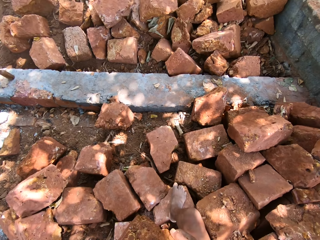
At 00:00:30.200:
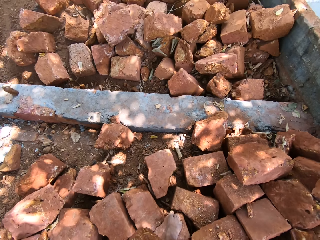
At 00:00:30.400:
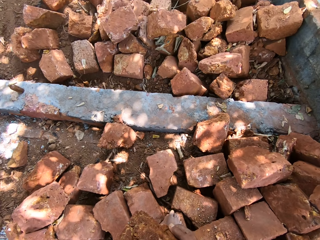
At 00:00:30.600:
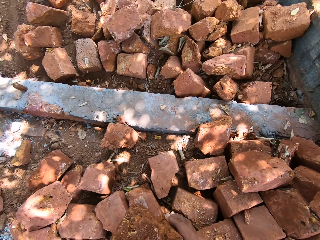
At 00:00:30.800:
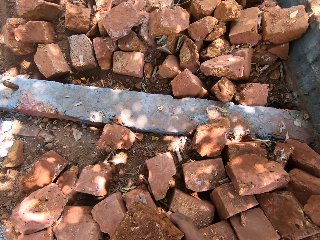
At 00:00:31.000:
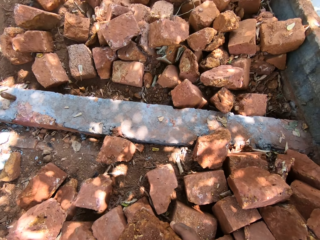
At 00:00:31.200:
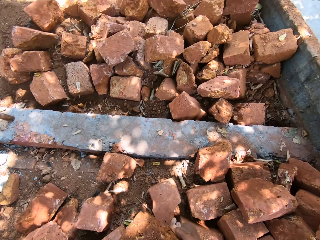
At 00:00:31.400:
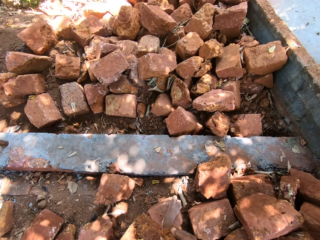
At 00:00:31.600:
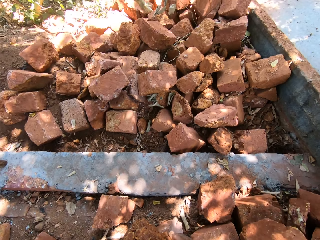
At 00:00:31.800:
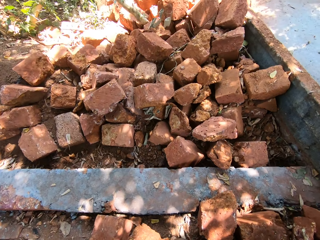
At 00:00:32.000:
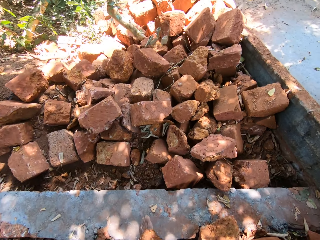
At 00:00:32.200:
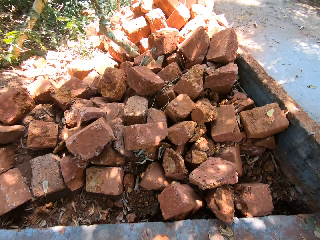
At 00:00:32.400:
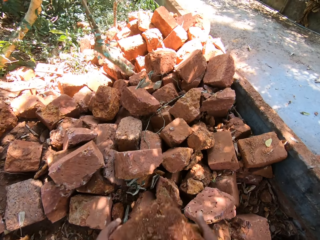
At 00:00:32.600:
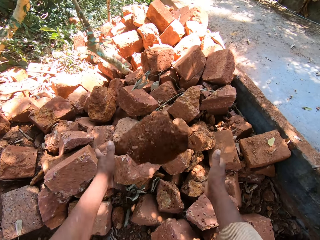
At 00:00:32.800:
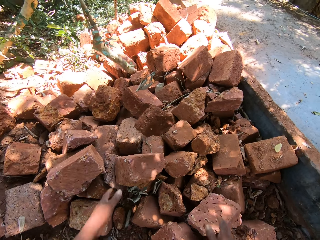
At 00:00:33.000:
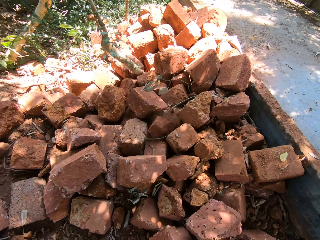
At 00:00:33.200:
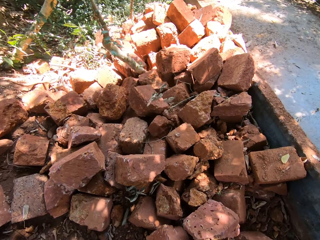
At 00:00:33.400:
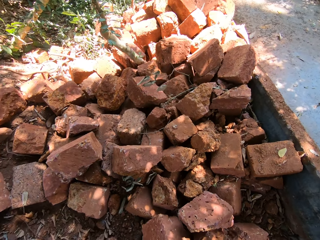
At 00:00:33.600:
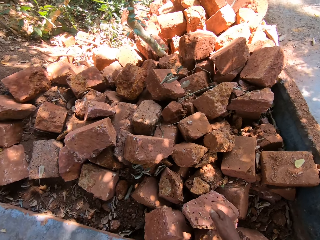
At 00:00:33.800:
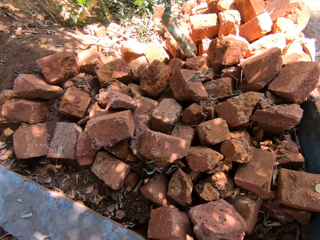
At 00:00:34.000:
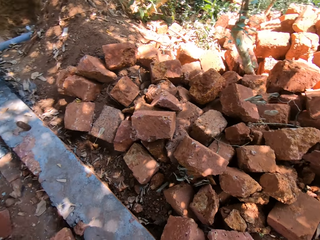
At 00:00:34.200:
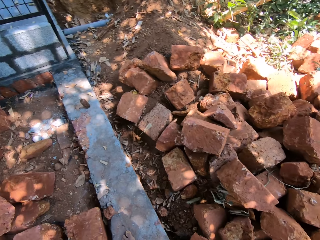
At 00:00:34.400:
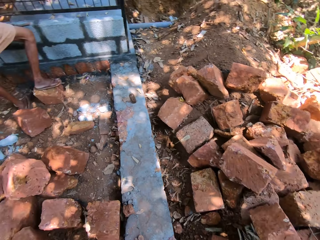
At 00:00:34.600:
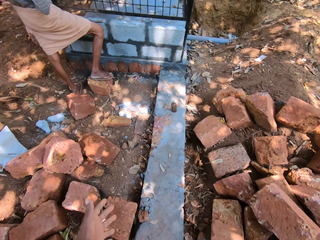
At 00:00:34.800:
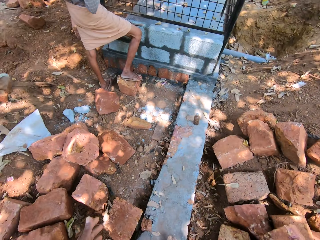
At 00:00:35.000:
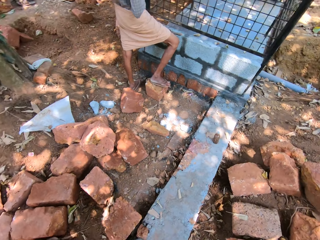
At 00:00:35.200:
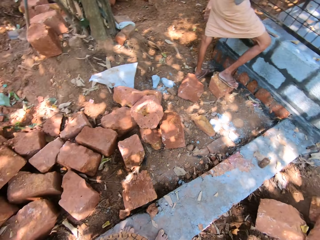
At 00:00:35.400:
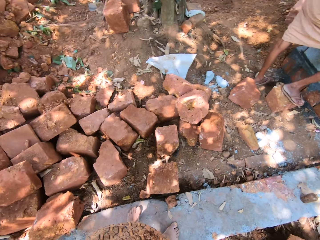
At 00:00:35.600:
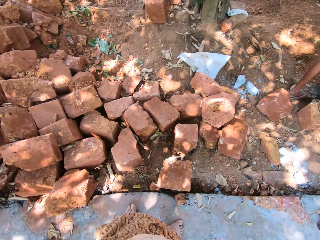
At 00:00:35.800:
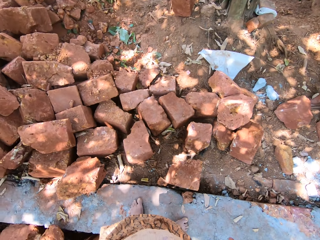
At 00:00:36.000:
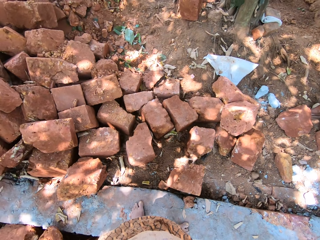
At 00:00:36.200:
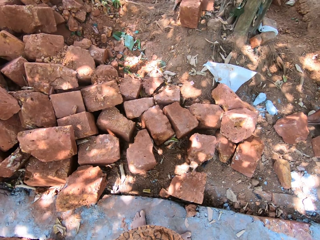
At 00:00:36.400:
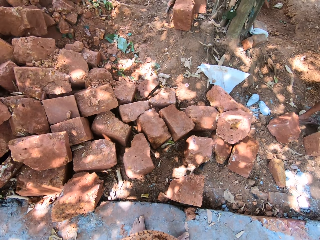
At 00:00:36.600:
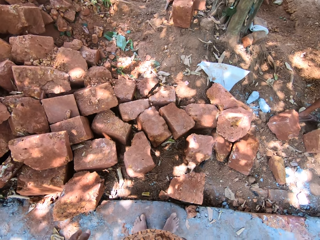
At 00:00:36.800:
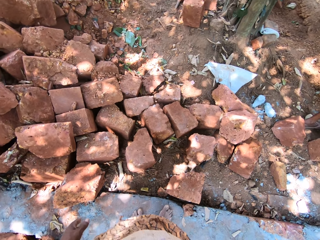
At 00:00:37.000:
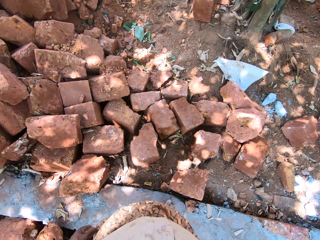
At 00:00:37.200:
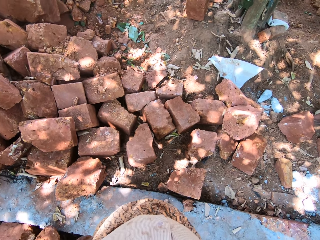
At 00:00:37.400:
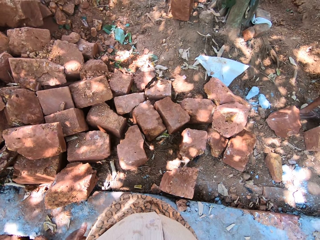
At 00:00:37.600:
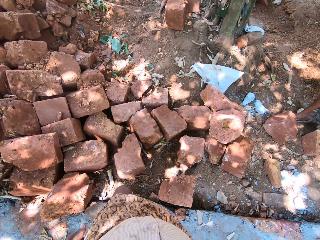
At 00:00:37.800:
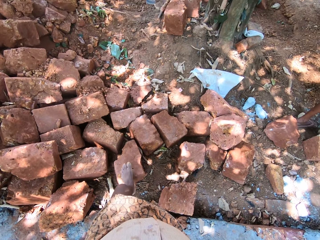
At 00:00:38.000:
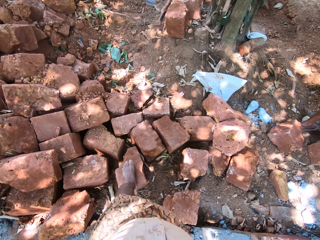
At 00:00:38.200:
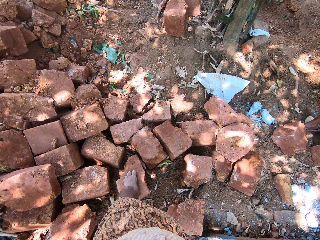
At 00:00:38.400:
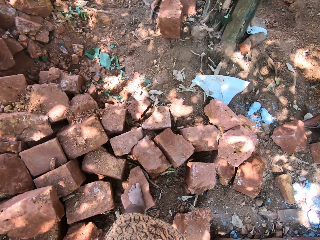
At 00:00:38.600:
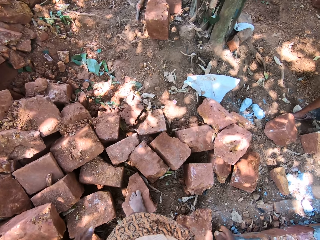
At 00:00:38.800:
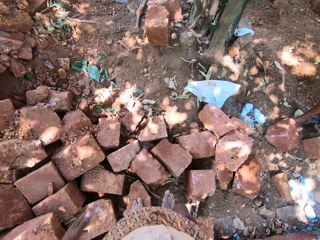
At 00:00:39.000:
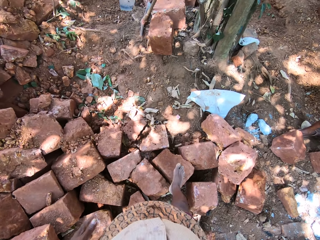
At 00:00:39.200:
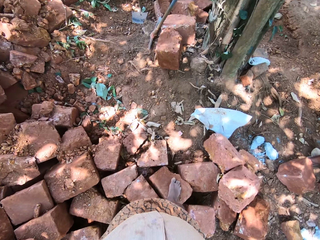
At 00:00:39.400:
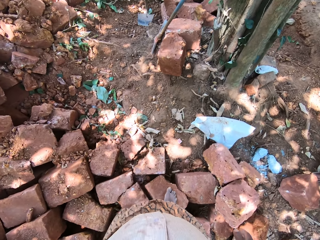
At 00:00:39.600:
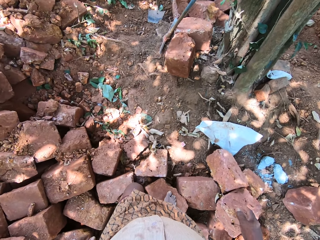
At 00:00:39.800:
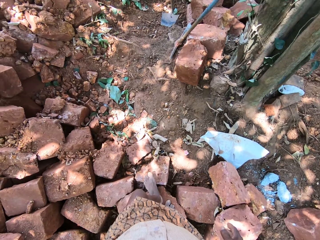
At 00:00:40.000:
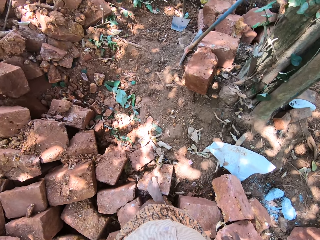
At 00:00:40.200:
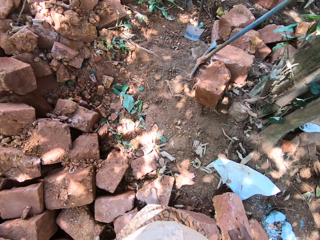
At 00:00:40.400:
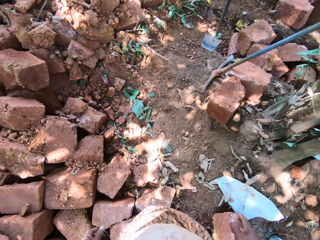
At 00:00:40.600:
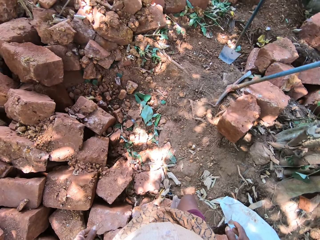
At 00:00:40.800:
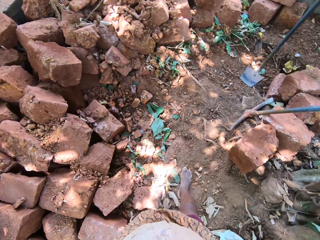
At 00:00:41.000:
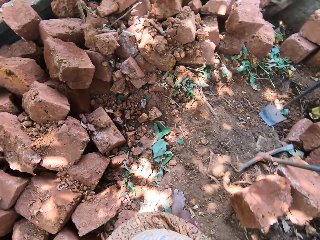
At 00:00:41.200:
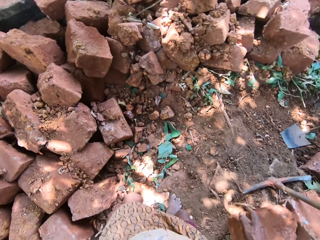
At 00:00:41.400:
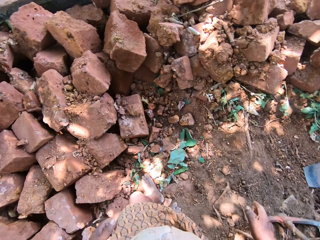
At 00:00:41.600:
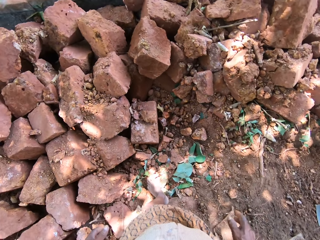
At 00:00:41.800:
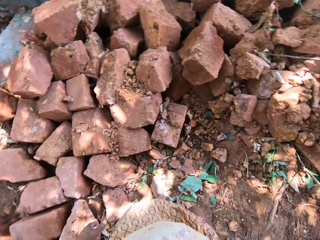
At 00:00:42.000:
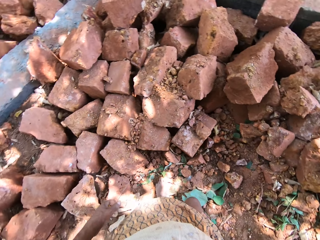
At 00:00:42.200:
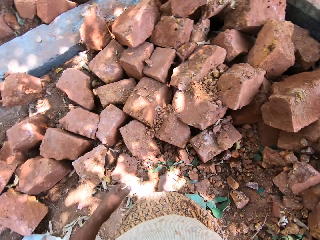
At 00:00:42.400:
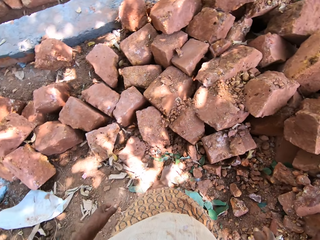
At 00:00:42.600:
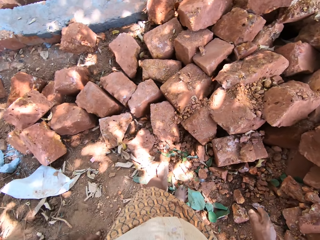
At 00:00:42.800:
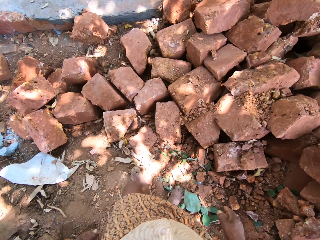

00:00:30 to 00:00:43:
The camera wearer walks on bricks. They throw the stone on the ground with both hands. They walk on the bricks.

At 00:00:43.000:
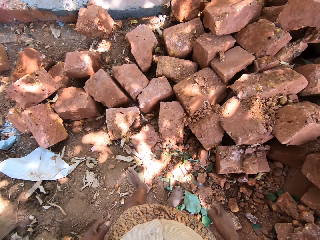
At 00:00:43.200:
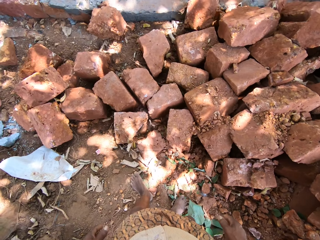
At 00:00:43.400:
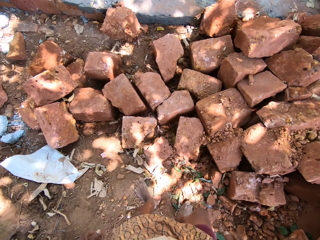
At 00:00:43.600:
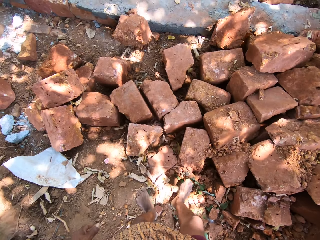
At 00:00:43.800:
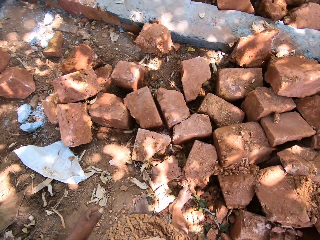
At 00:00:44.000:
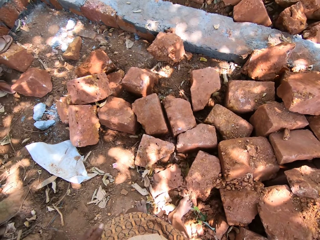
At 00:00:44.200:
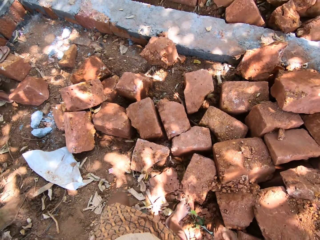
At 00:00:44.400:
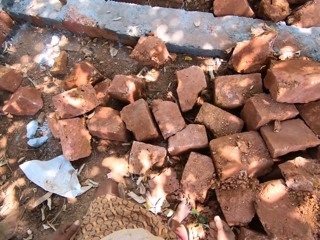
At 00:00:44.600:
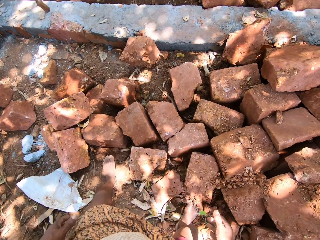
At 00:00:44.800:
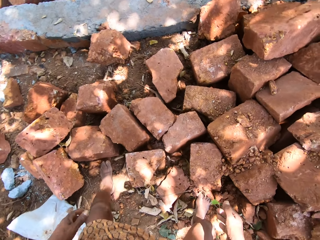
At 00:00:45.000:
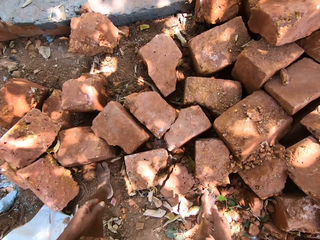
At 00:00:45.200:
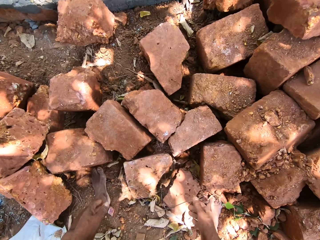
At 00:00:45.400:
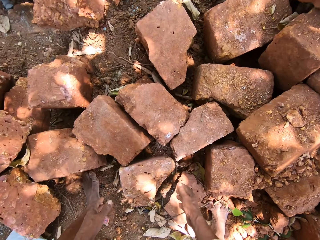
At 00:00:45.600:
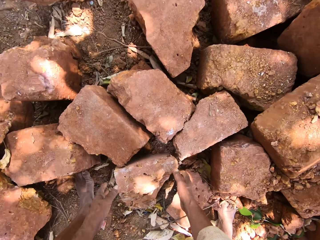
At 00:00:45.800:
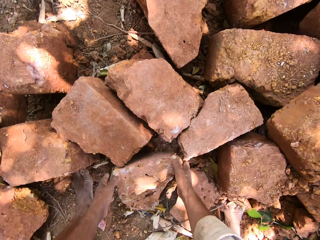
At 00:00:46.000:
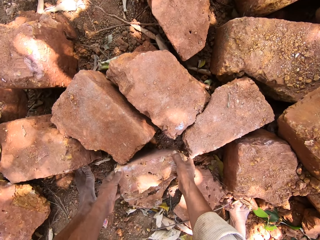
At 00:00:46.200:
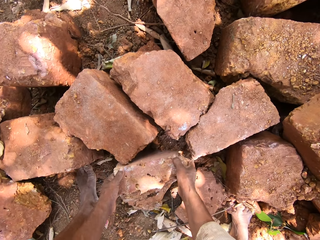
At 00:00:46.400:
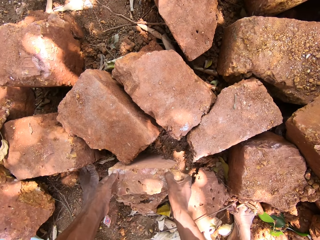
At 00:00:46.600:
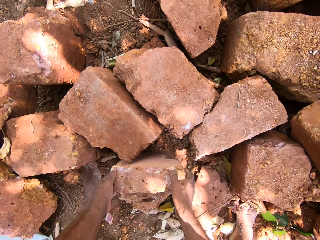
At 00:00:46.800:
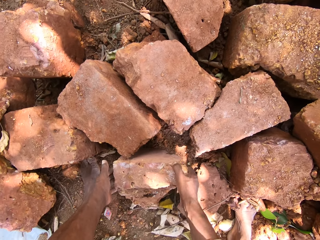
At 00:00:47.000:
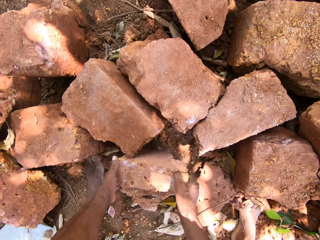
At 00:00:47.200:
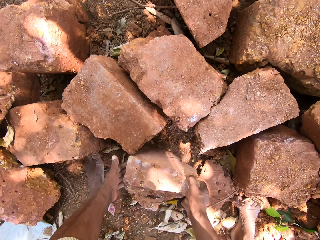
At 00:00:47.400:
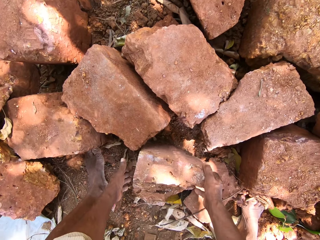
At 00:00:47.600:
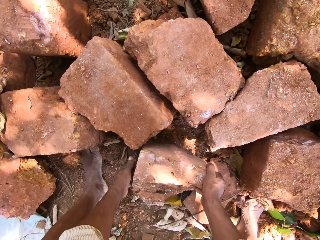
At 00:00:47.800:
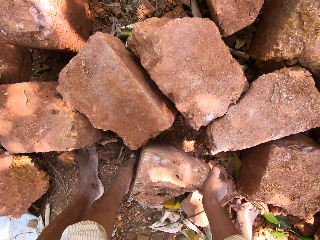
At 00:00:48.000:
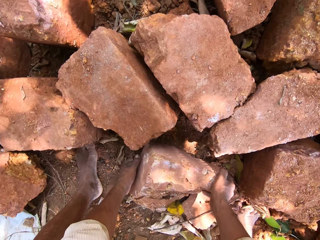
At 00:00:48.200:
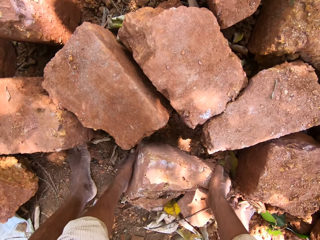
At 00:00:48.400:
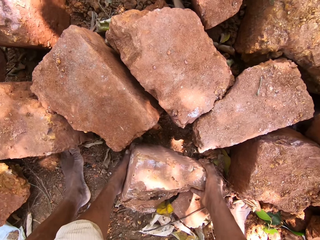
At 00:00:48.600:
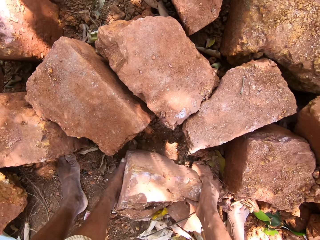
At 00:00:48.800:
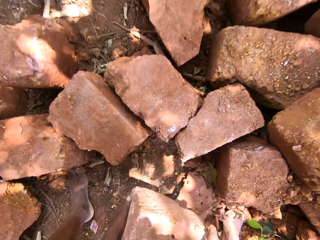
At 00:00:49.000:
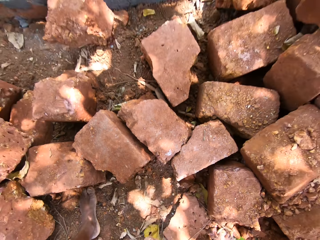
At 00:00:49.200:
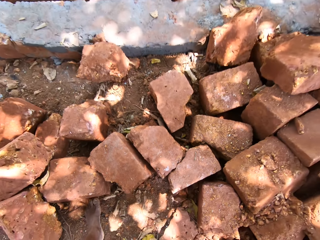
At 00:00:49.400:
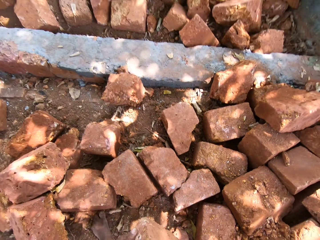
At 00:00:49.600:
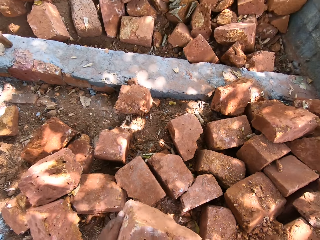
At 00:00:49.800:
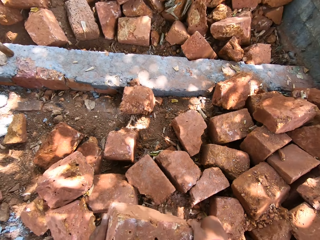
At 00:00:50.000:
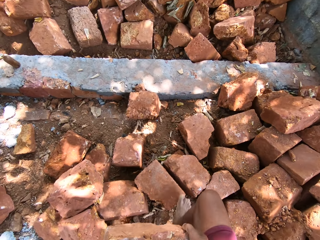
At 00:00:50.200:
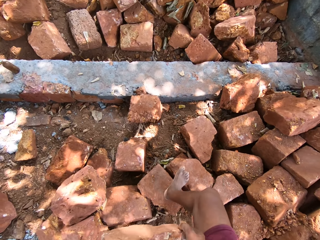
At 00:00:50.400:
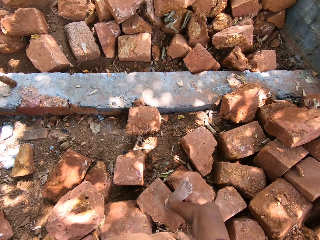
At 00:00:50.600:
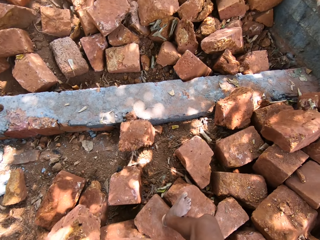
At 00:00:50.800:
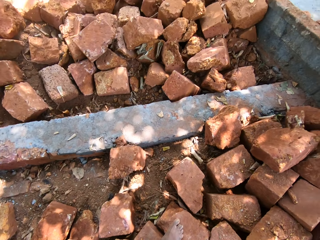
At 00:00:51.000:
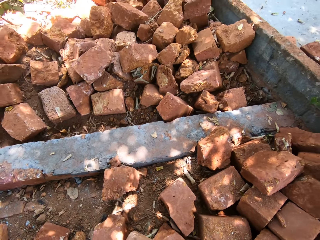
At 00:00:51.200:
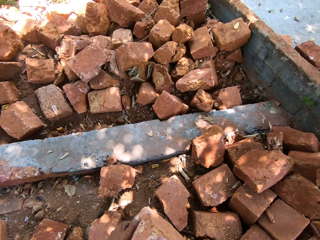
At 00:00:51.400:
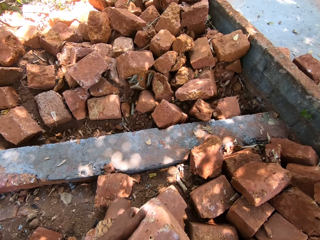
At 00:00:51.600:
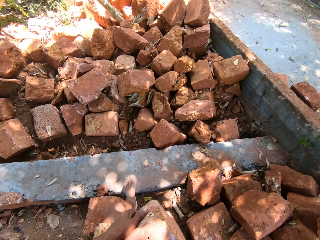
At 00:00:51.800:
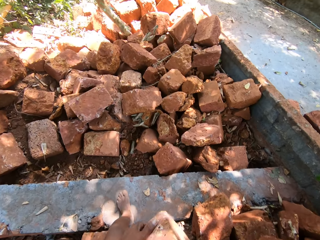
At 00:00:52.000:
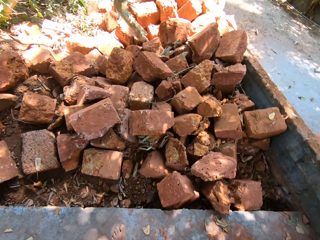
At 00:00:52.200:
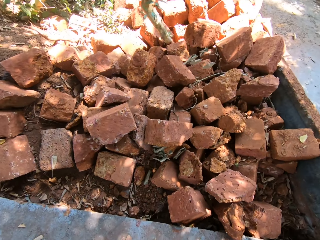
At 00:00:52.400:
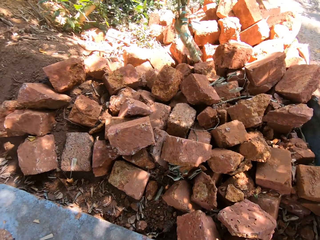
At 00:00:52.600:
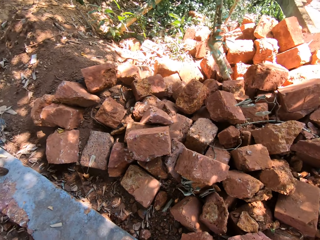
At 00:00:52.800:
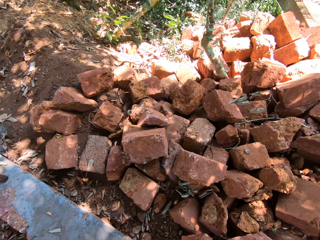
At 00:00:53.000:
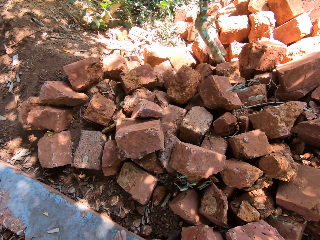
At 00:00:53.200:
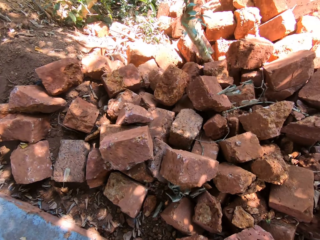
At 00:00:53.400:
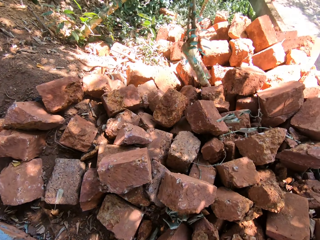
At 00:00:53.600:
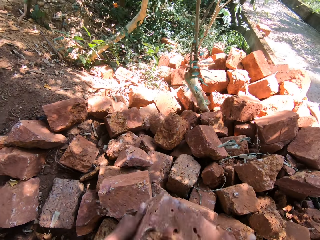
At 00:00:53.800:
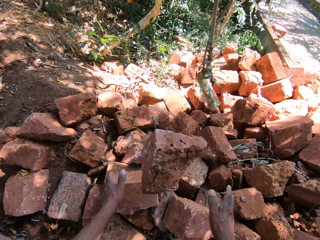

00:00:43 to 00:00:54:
The camera wearer picks a stone from the ground with both hands. They walk on bricks.
